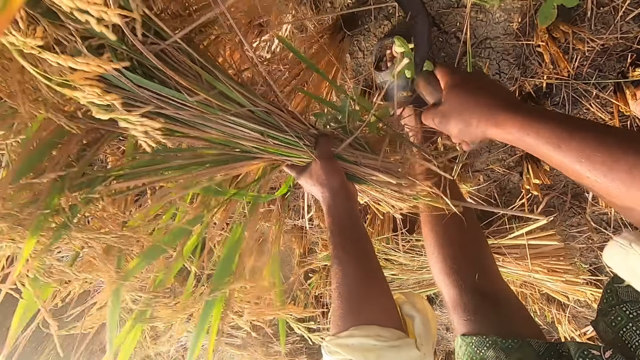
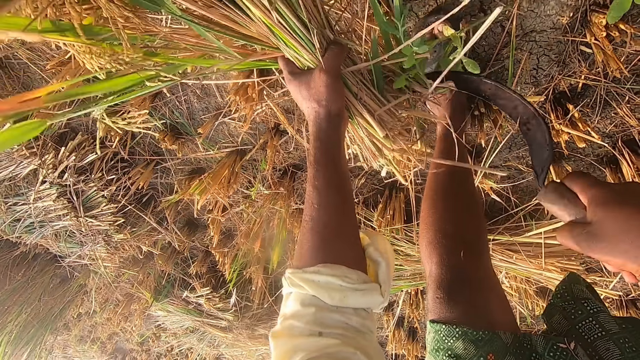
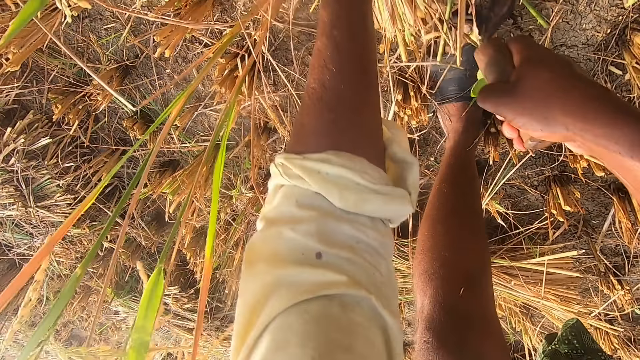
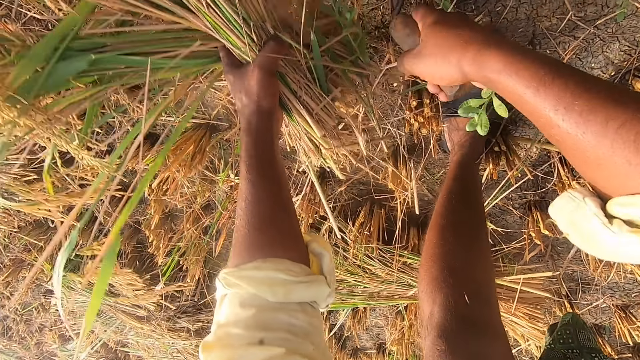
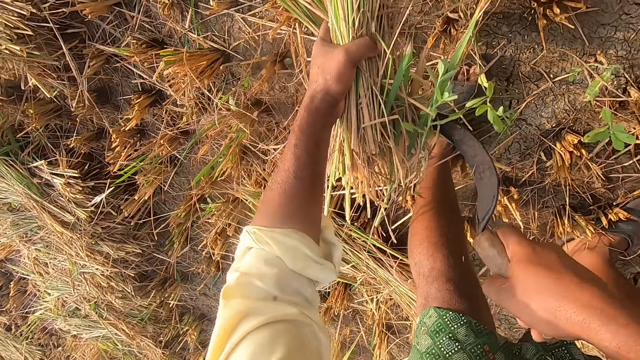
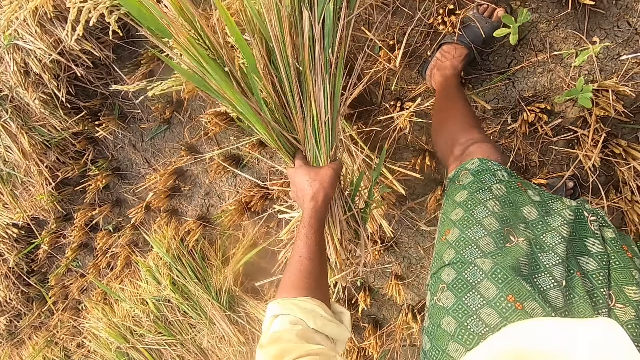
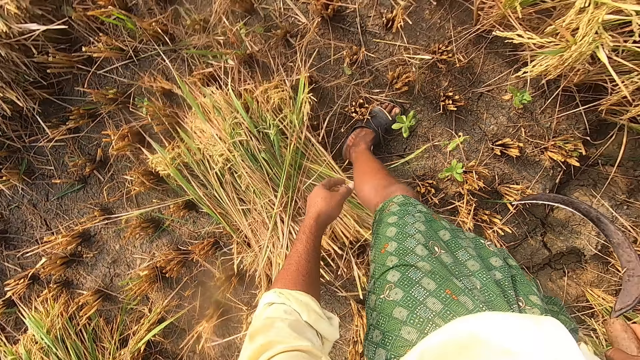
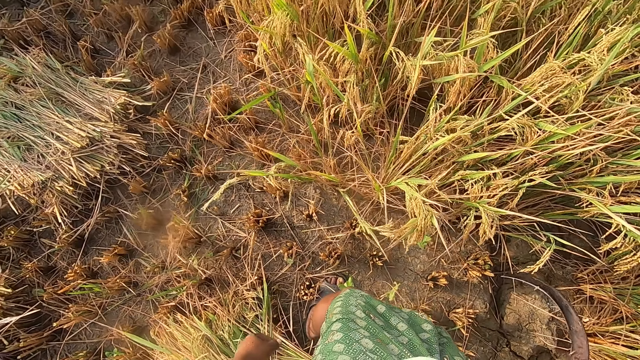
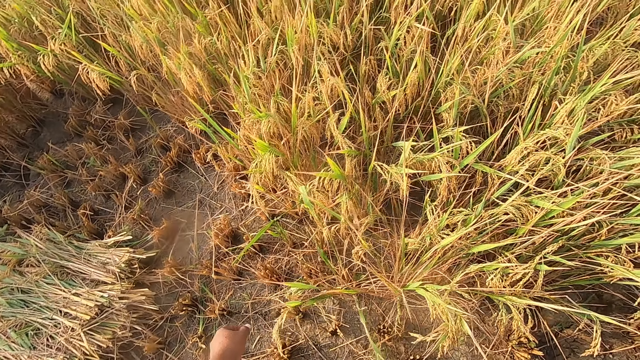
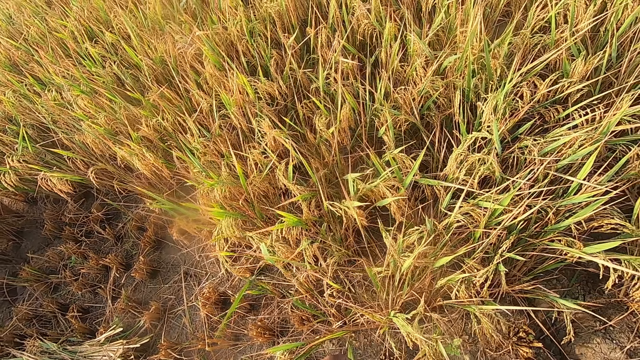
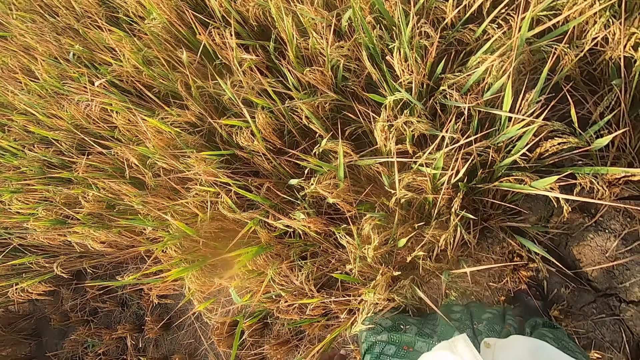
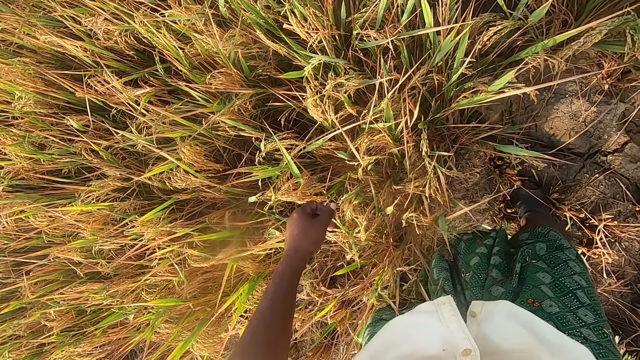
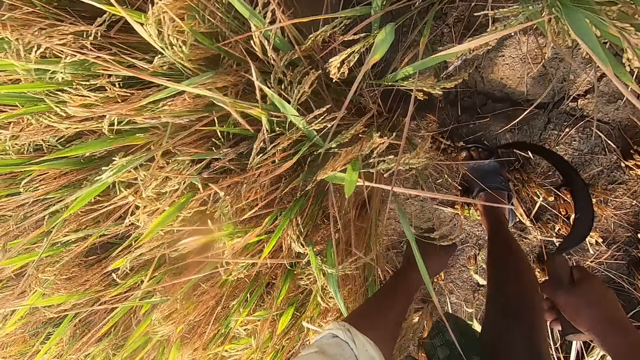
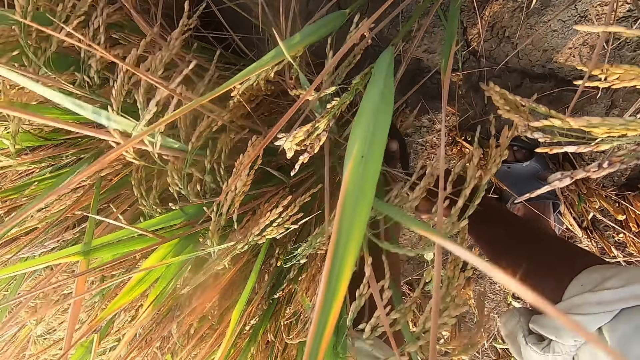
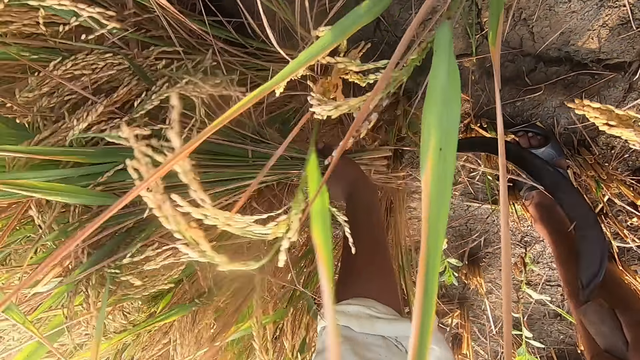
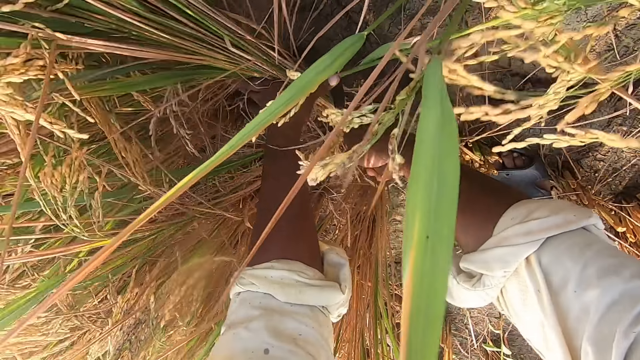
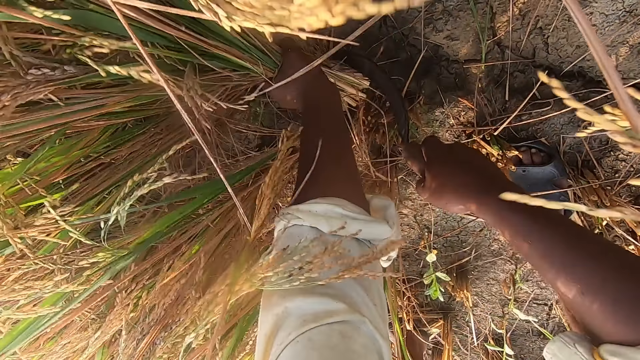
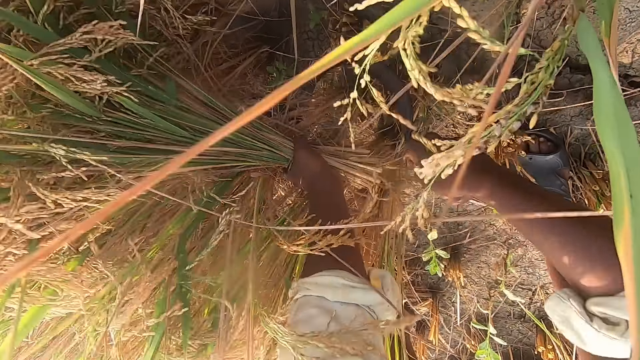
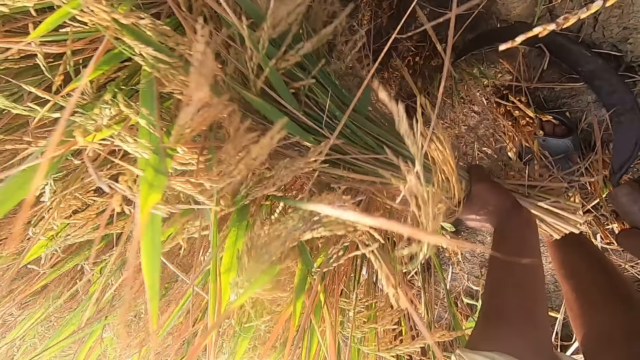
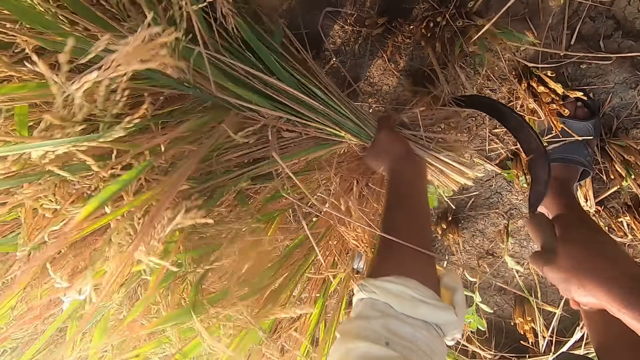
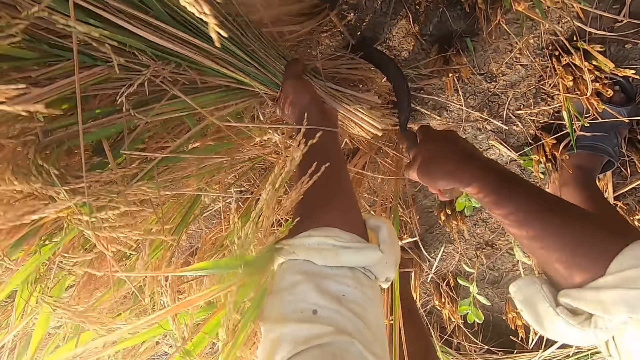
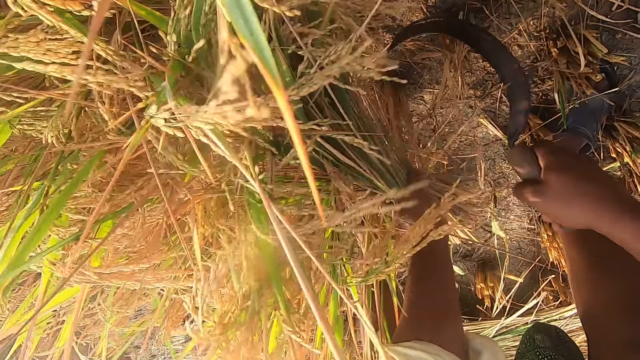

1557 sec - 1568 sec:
The camera wearer drops the straw on the ground. They cut the straw from the ground with the sickle.

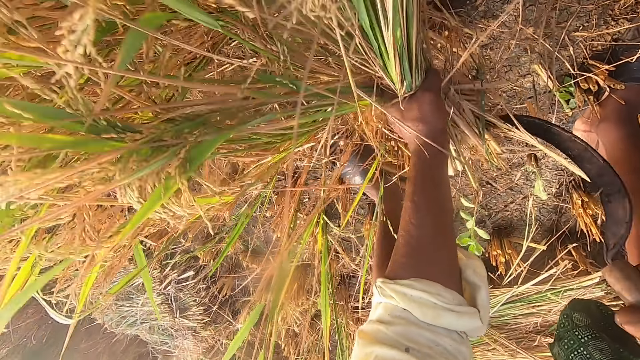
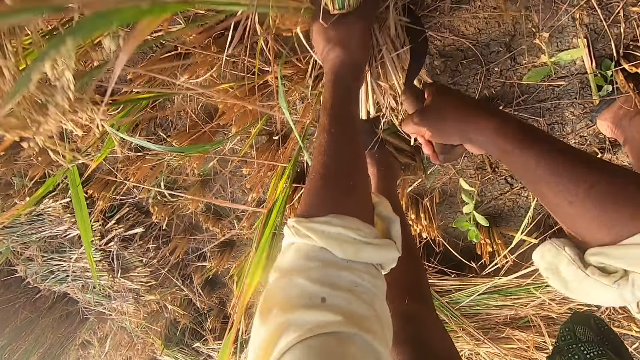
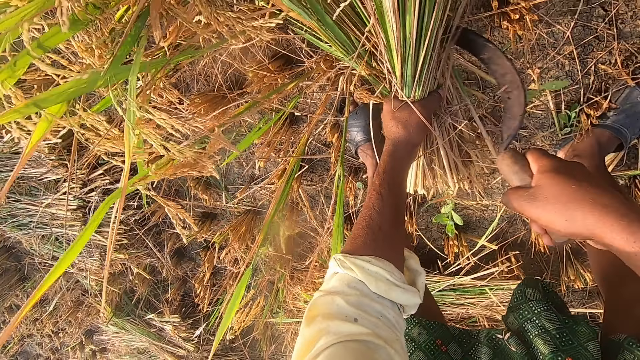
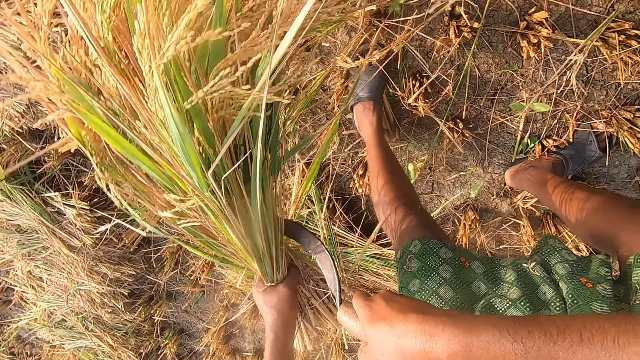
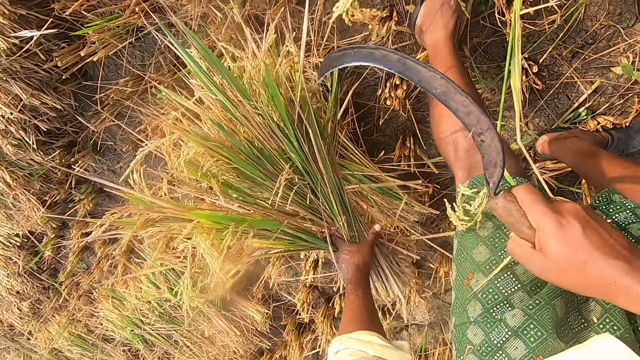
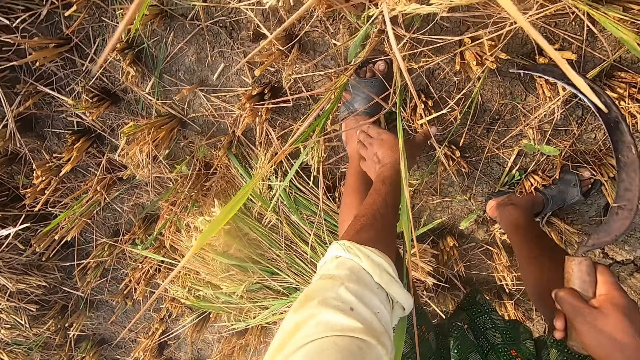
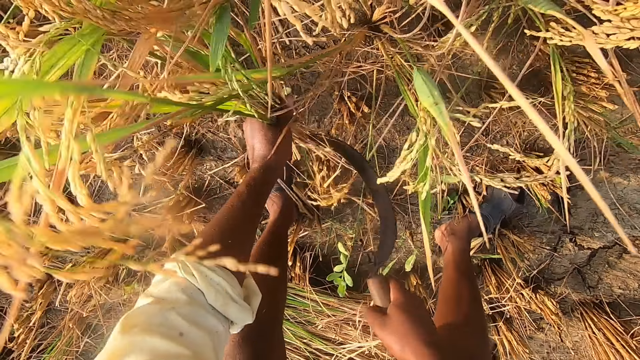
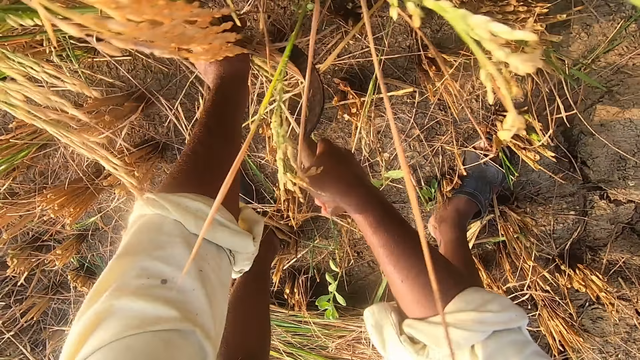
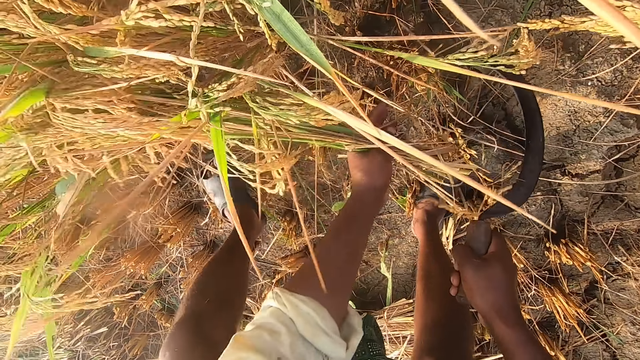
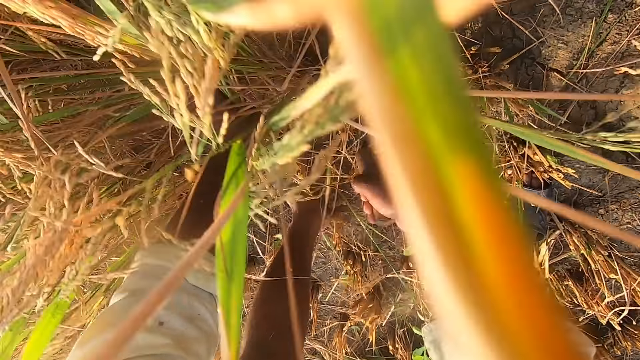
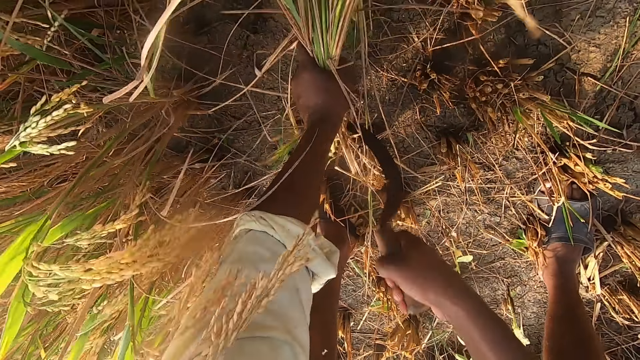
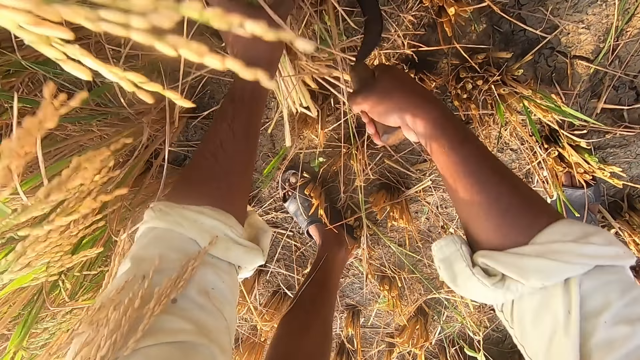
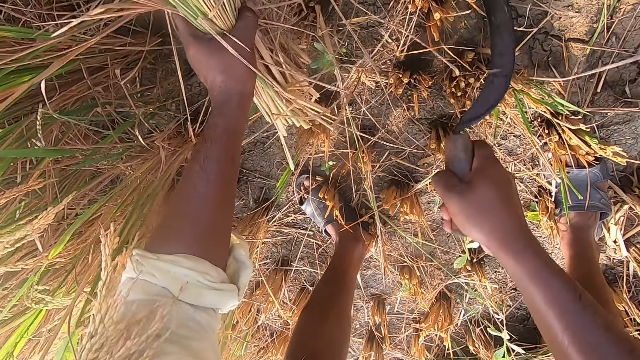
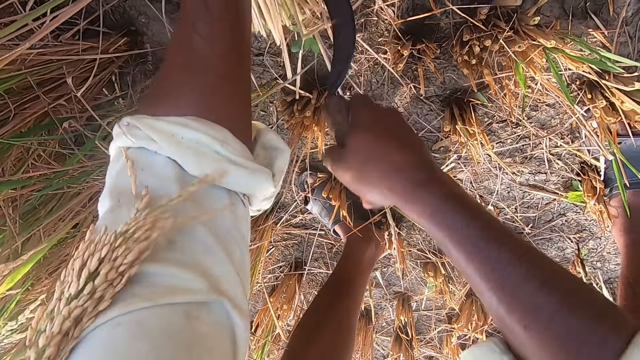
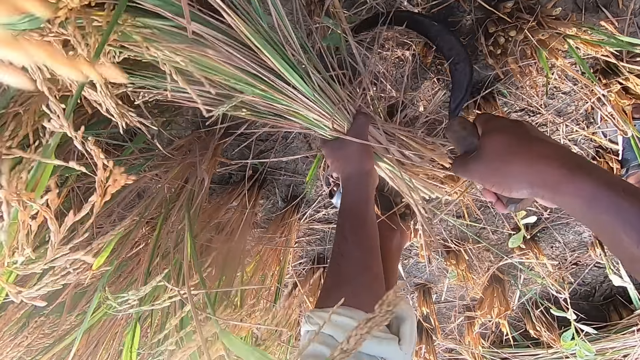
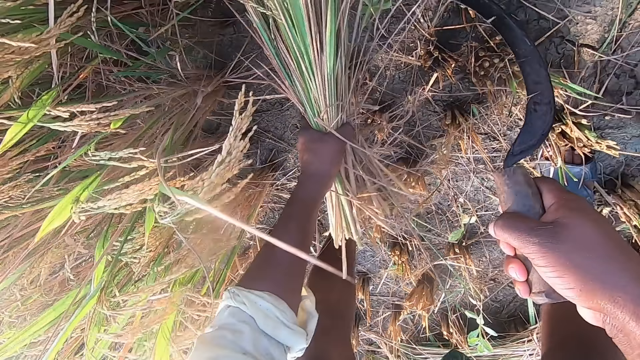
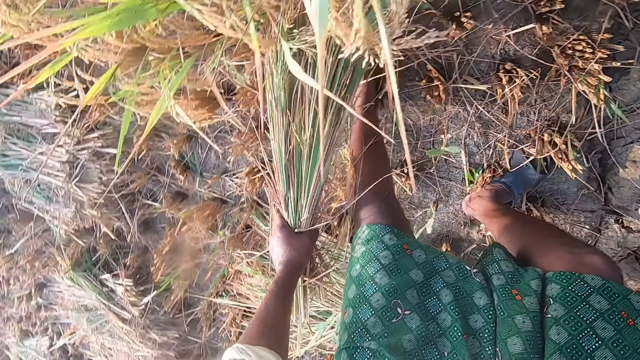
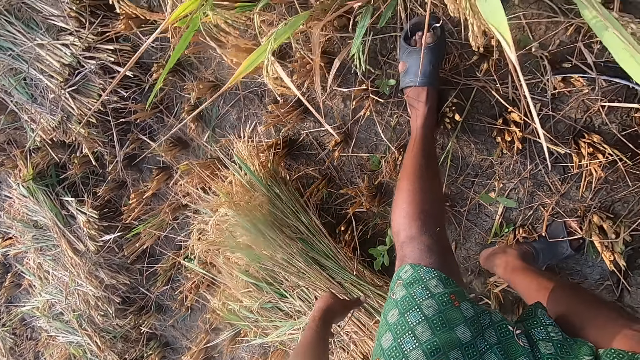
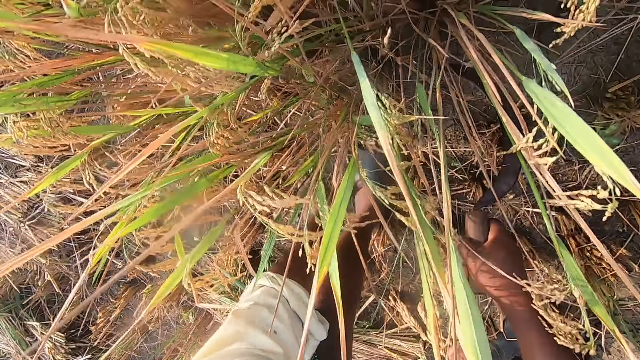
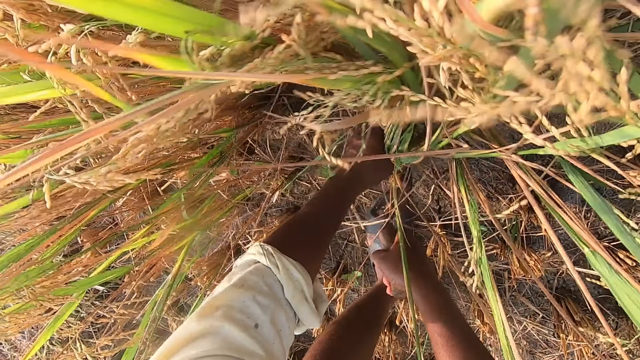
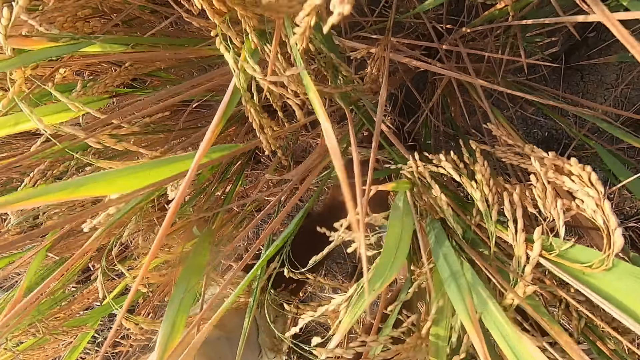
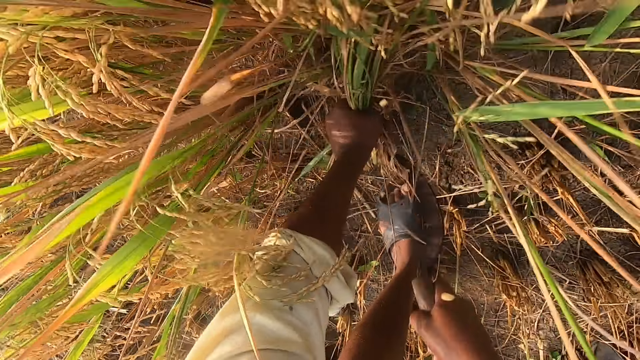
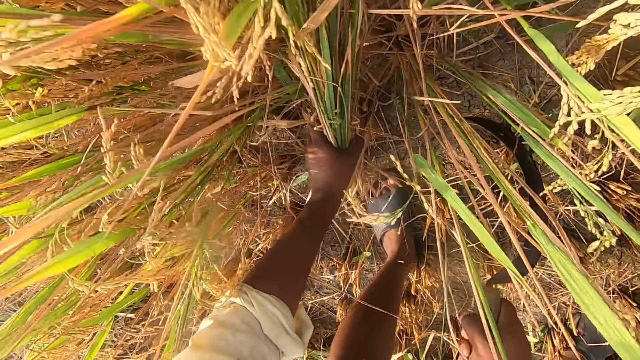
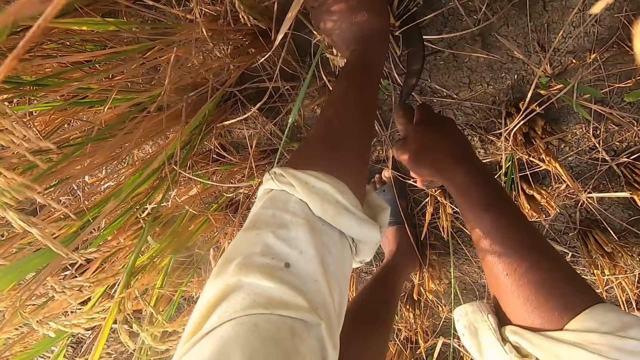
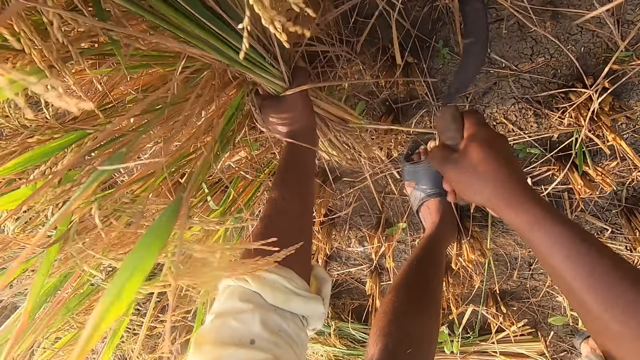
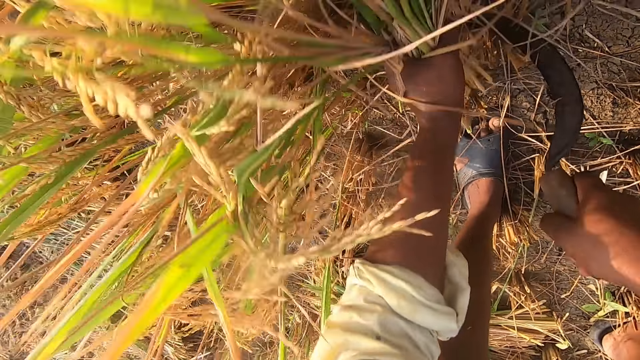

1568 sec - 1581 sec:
The camera wearer drops the straw on the ground. They cut the straw from the ground with the sickle. They drop the straw on the ground. They cut the straw from the ground with the sickle.
